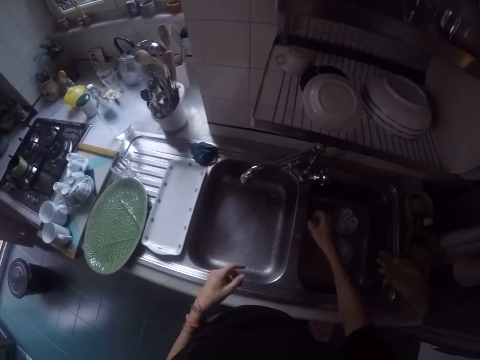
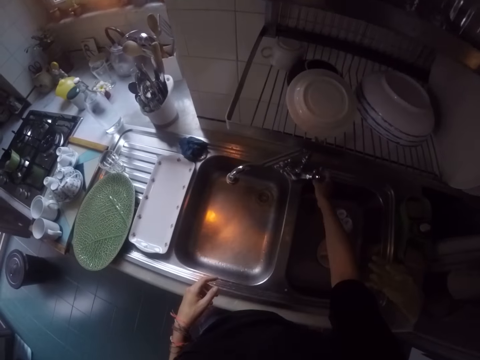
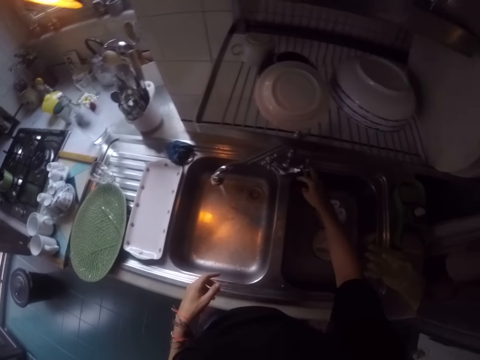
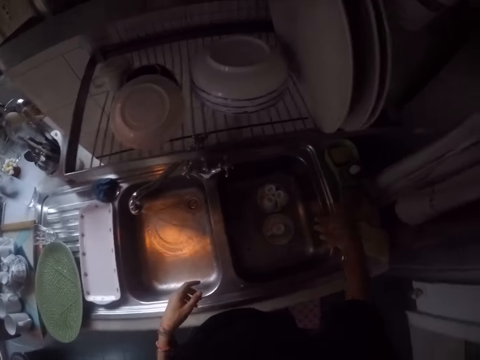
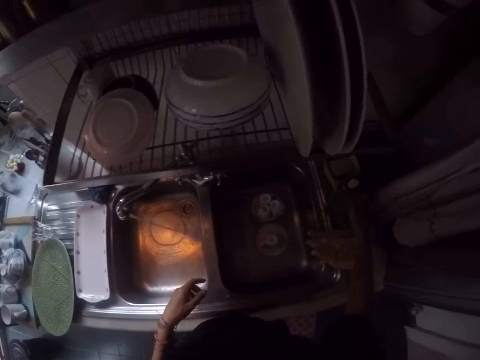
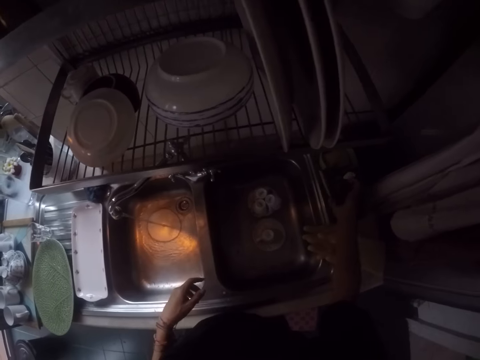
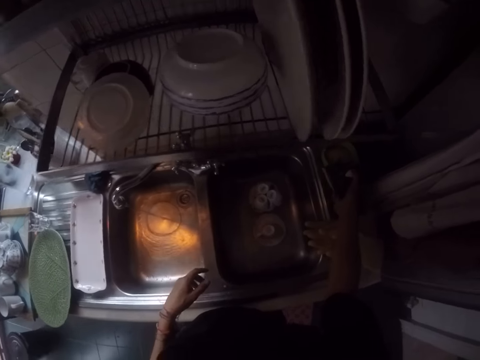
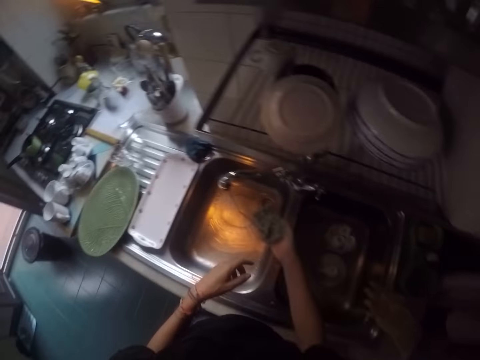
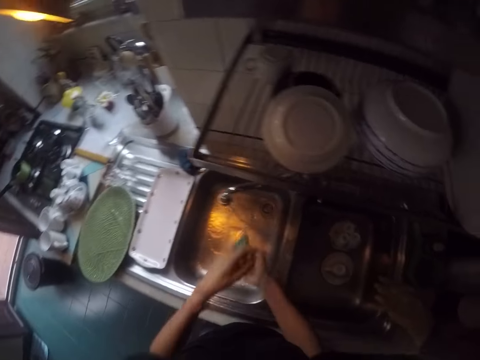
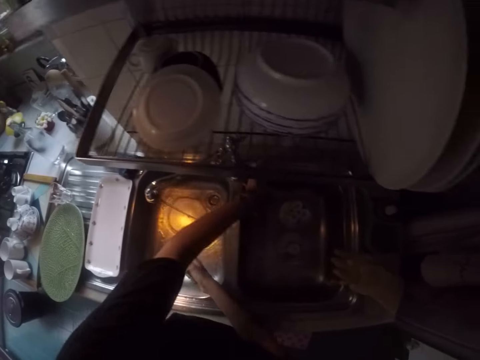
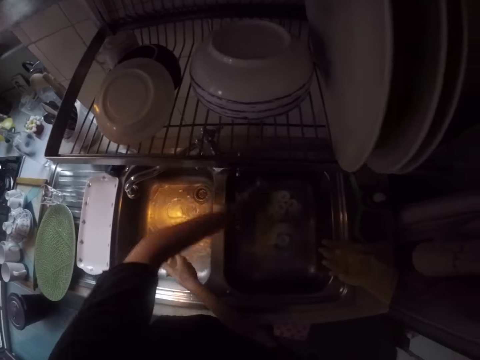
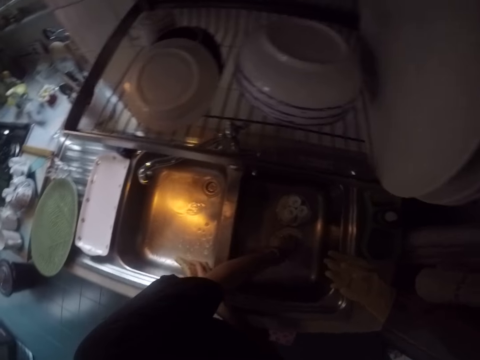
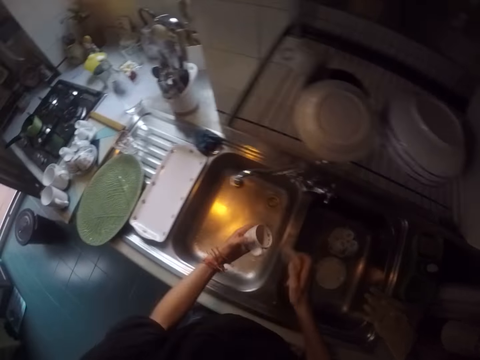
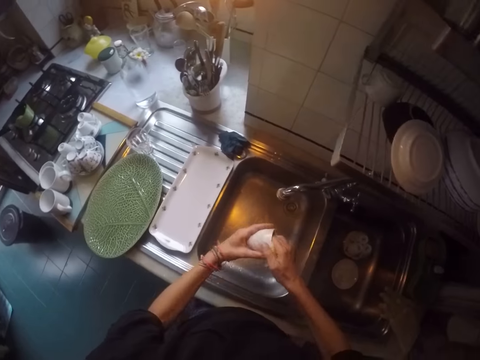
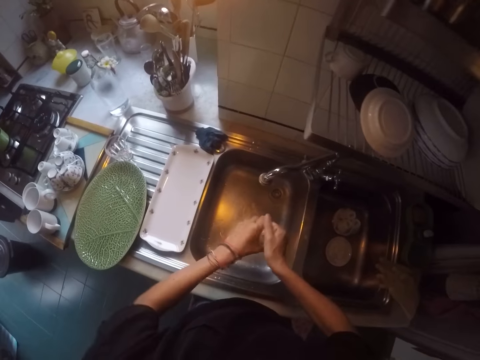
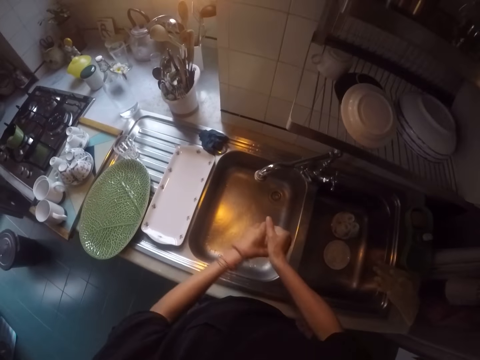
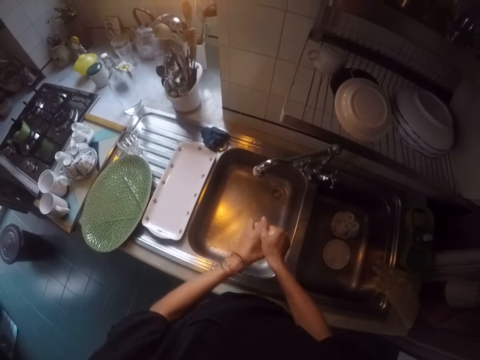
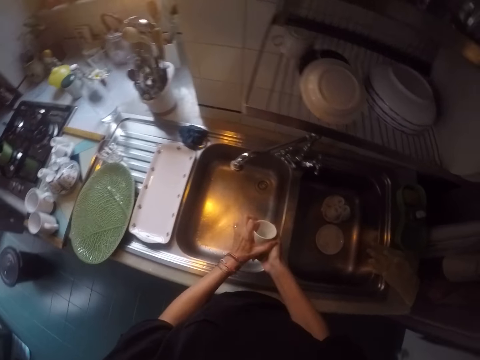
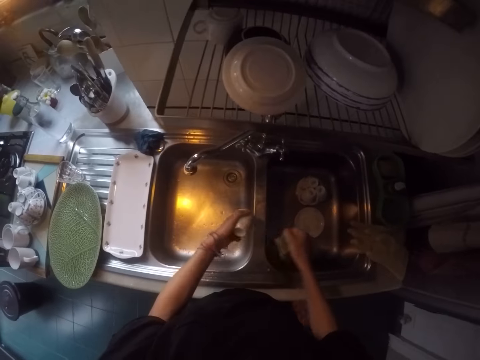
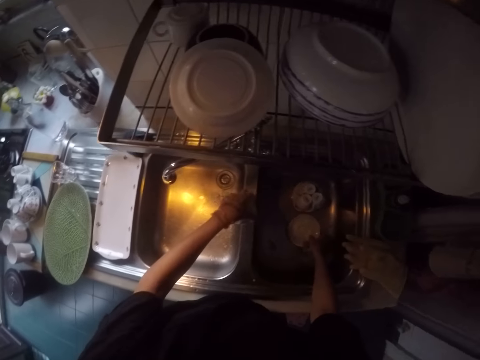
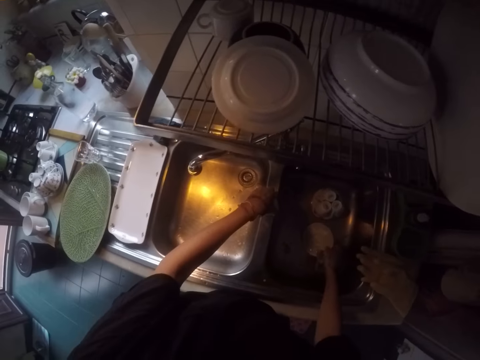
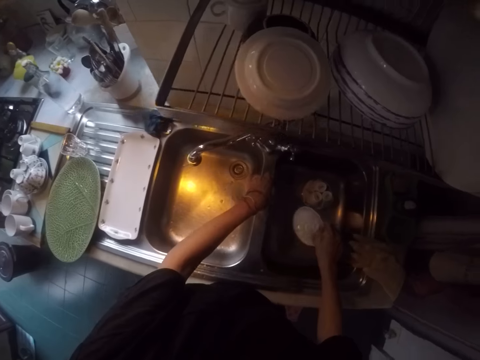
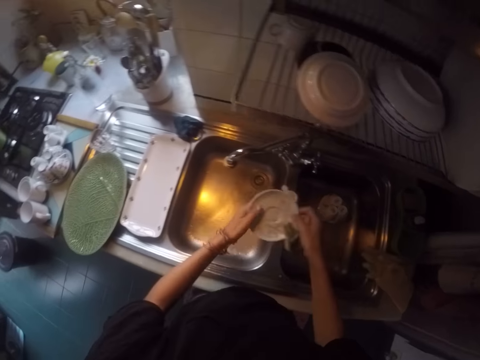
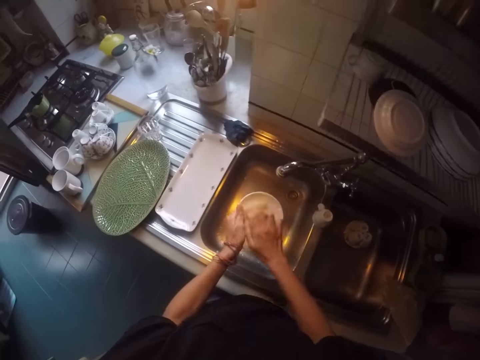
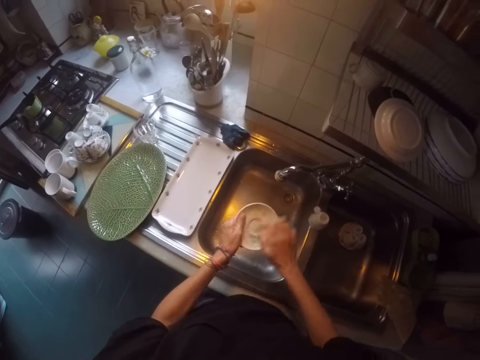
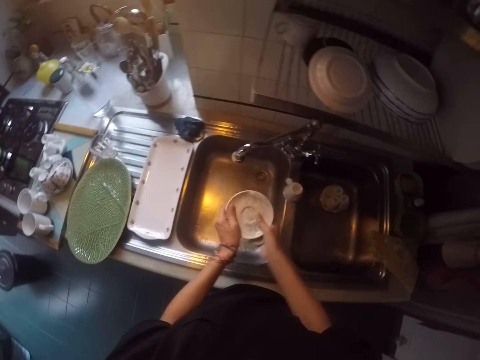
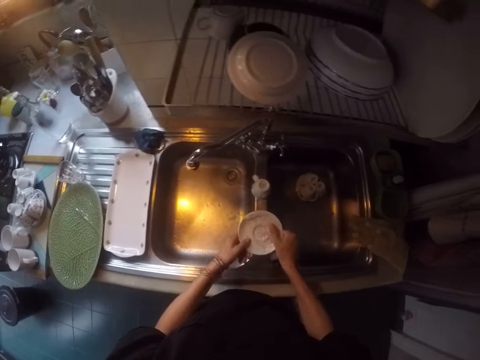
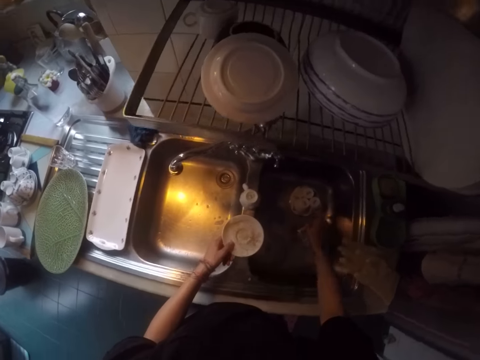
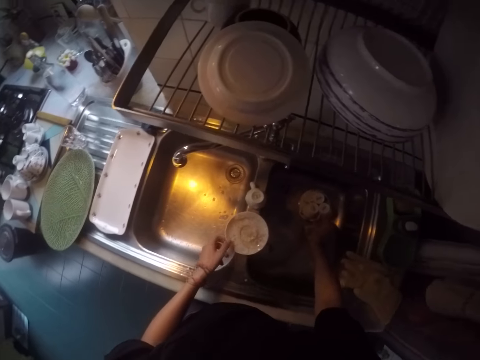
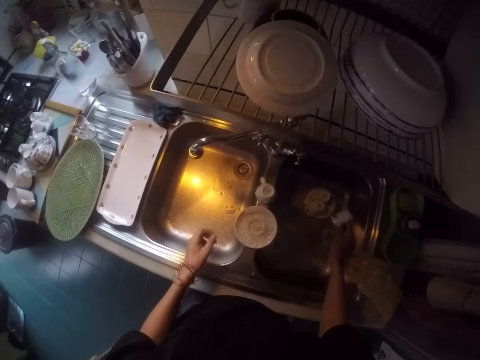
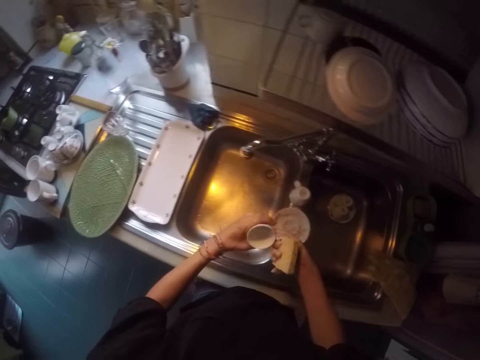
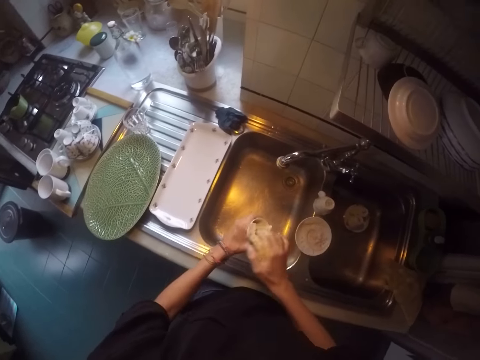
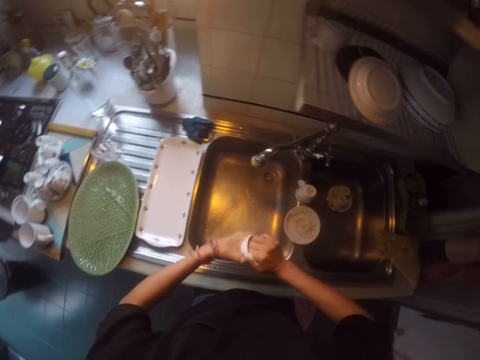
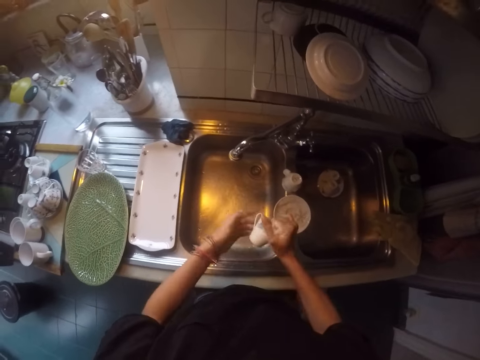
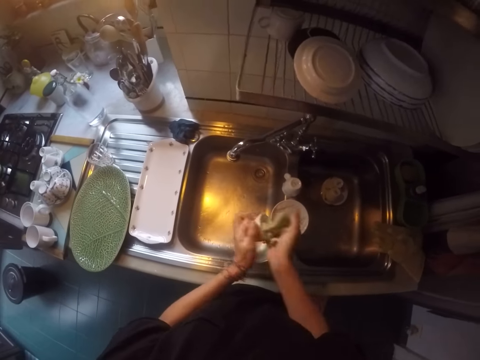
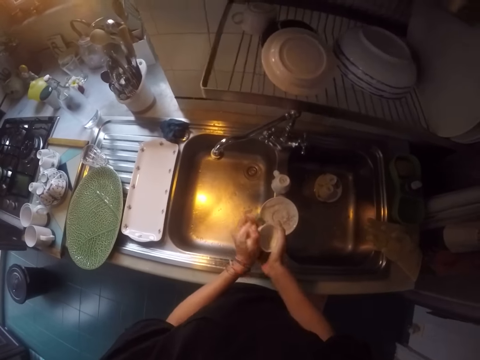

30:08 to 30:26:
The camera wearer drops the left hand. They open the tap. They pick up a sponge. They look at the sponge. They lift the sponge. They move the left hand. They pick up a cup. They wash the cup. They place the cup on the sink. They lift the saucer. They wash the saucer. They place the saucer on the sink. They pick up a cup. They lift the cup. They wash the cup.

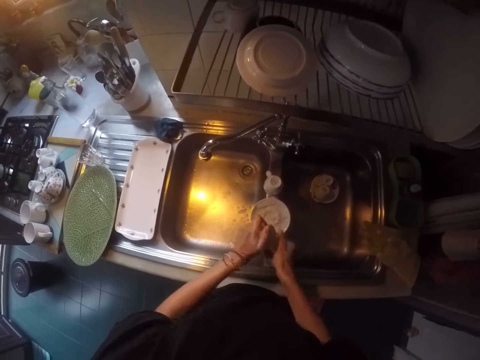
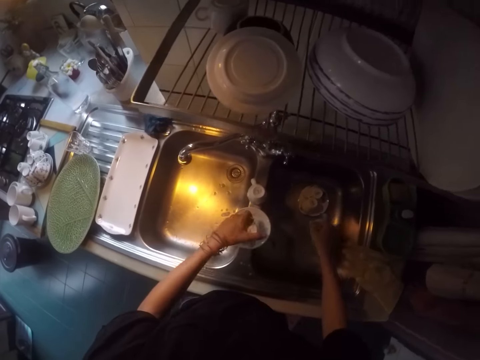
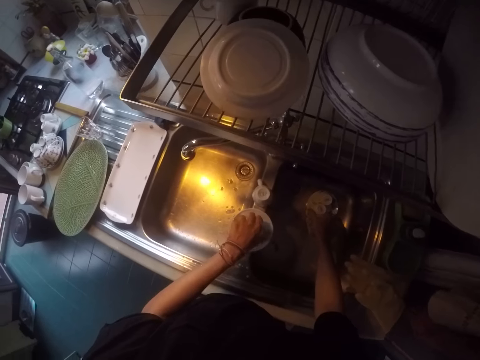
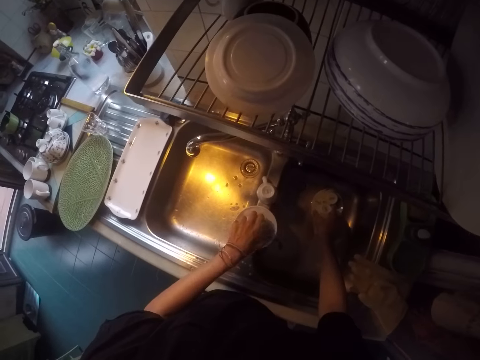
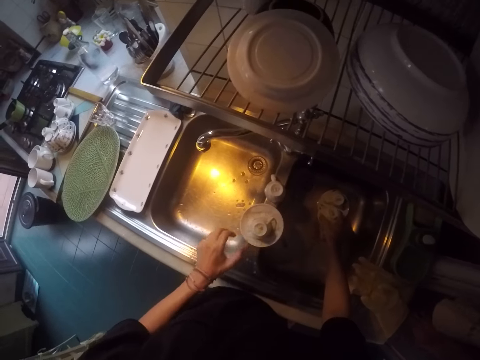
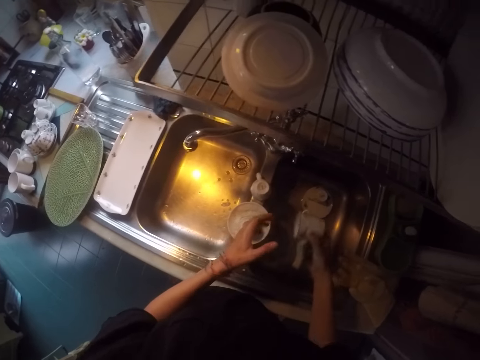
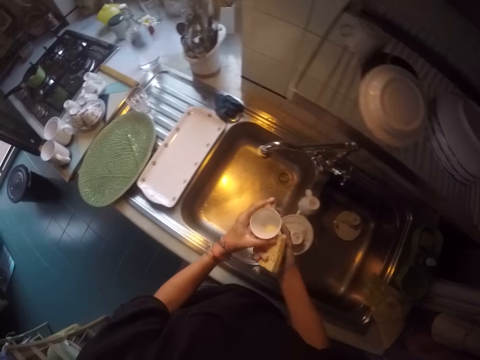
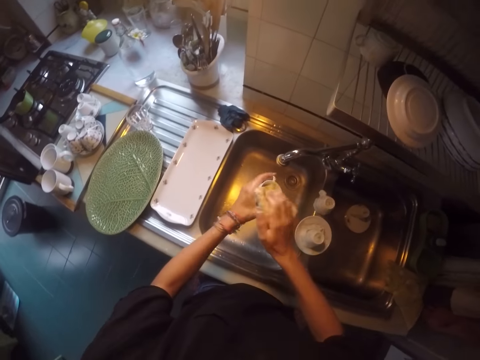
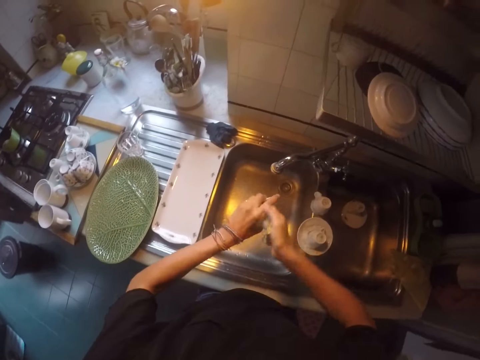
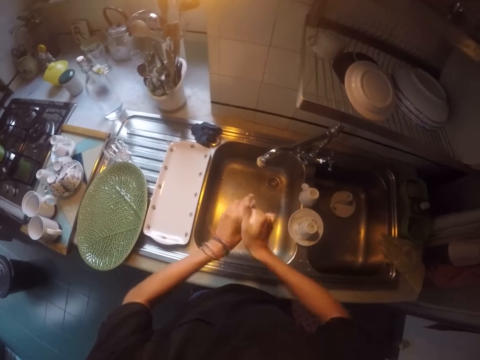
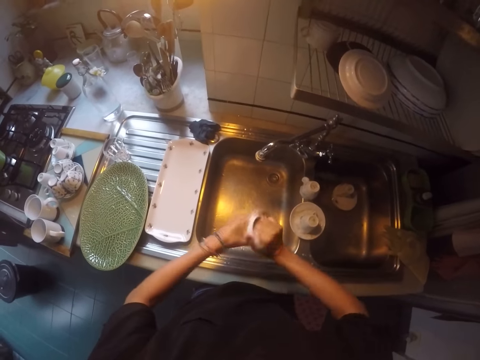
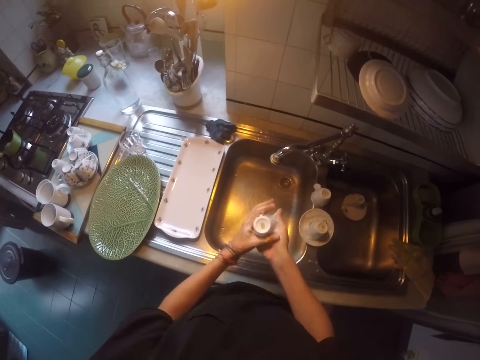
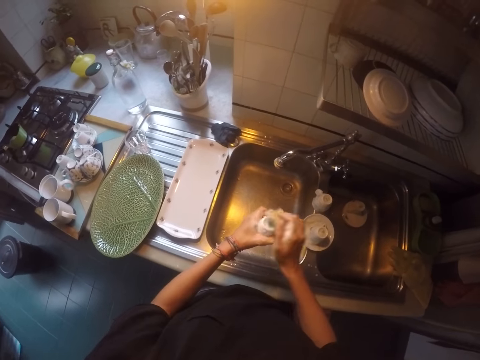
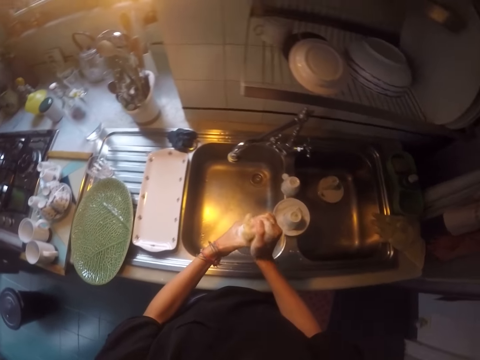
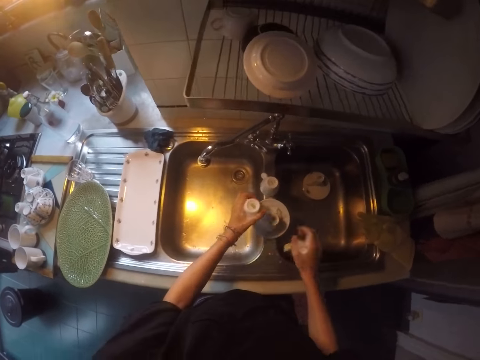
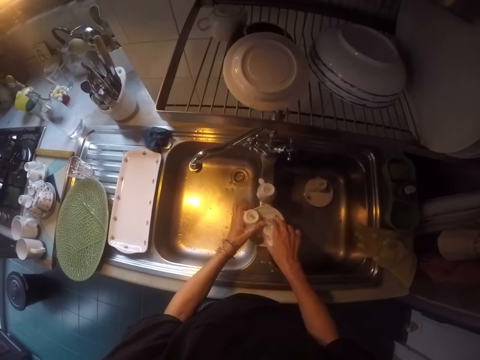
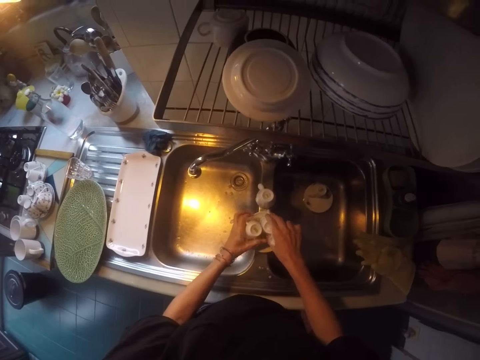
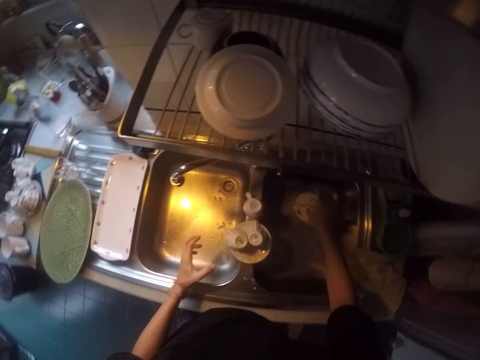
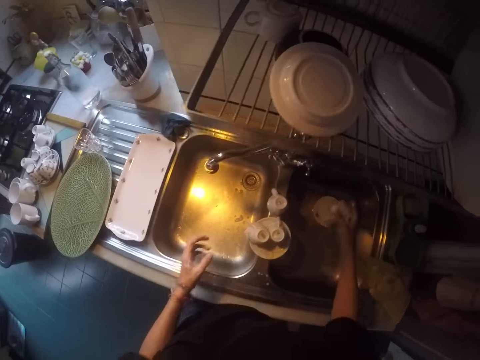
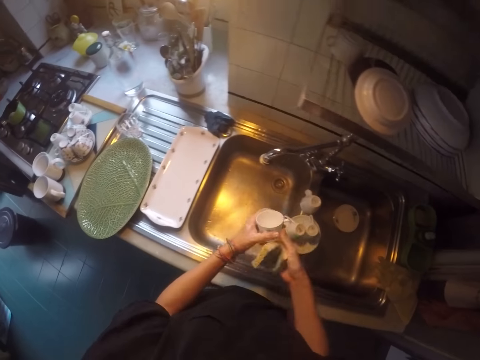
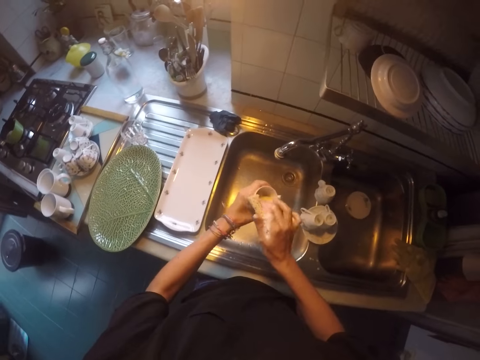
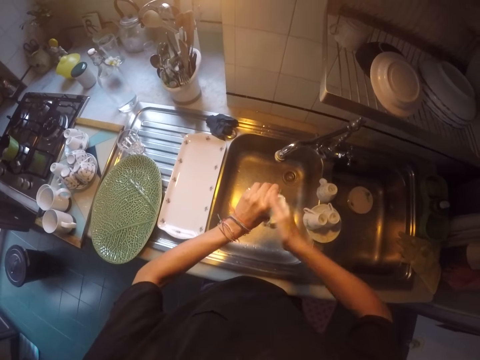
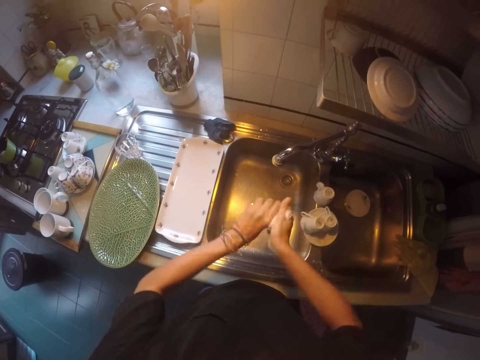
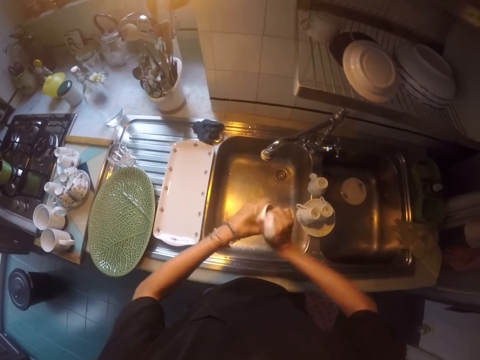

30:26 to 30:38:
The camera wearer places the cup on the saucer. They pick up a cup. They lift the cup. They lift the sponge. They wash the cup. They place the cup on the saucer. They move the right hand. They pick up a cup. They transfer the cup to the left hand. They wash the cup.
